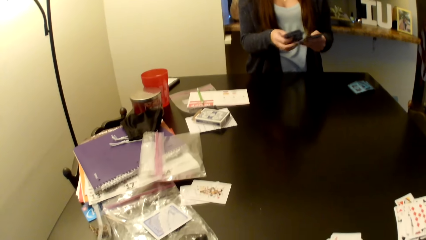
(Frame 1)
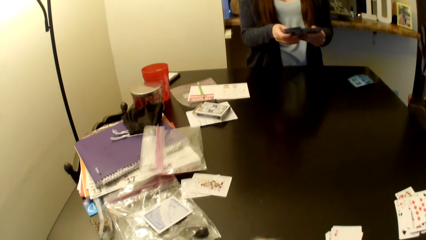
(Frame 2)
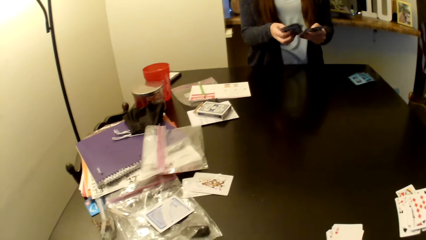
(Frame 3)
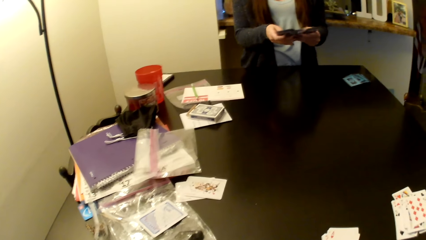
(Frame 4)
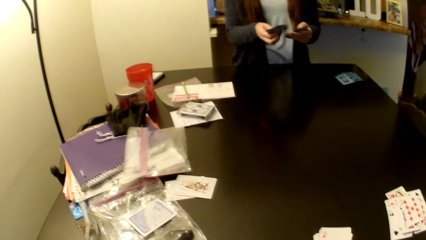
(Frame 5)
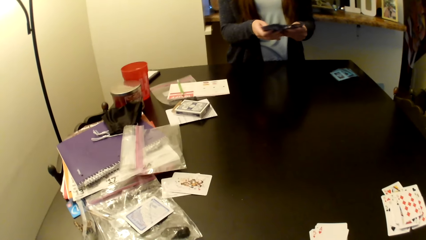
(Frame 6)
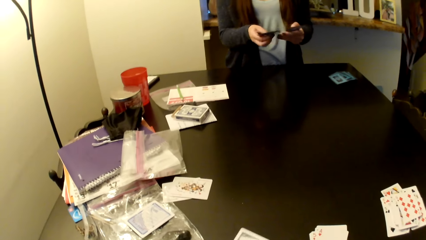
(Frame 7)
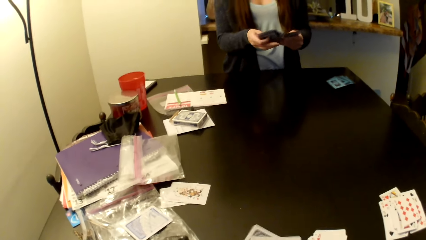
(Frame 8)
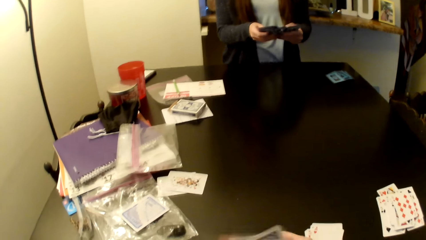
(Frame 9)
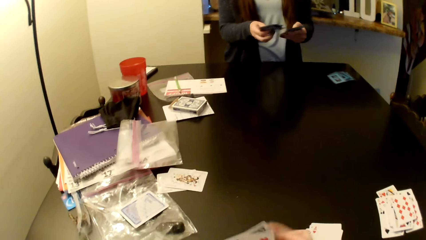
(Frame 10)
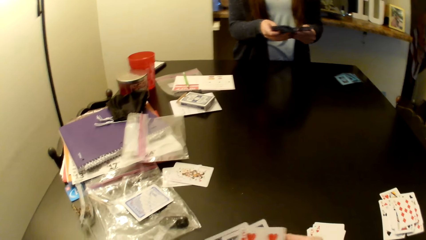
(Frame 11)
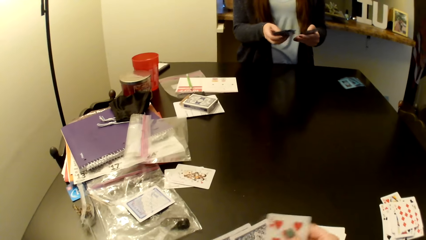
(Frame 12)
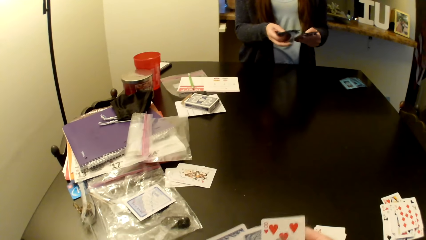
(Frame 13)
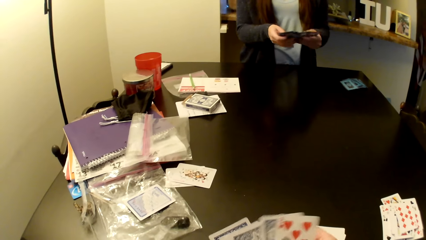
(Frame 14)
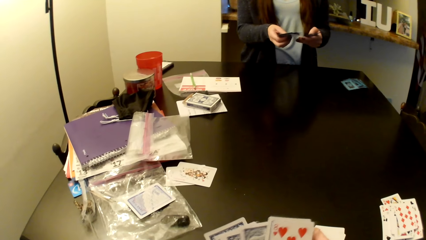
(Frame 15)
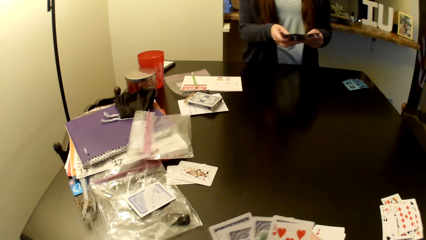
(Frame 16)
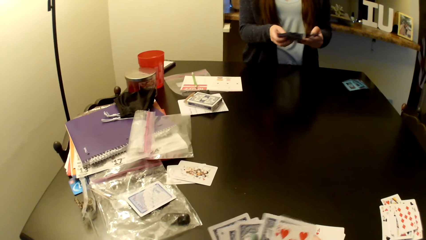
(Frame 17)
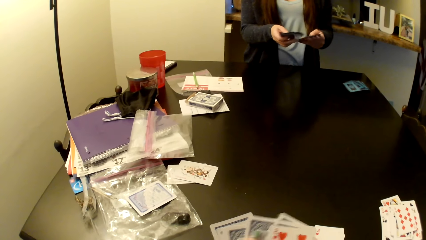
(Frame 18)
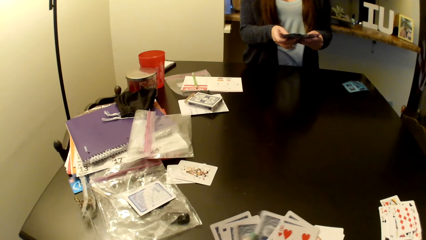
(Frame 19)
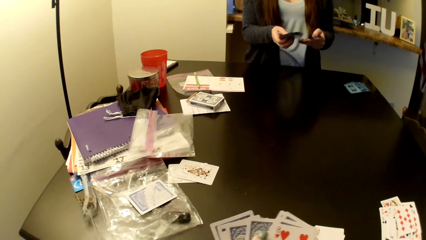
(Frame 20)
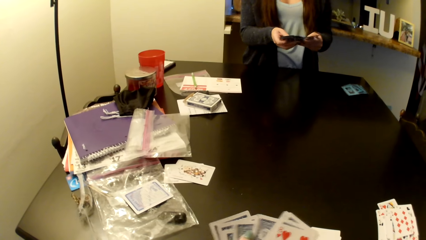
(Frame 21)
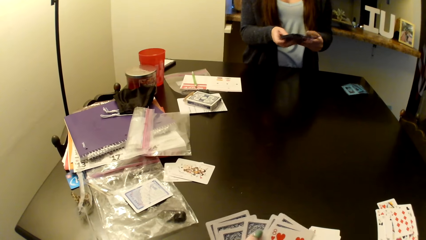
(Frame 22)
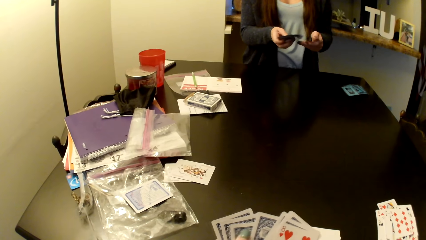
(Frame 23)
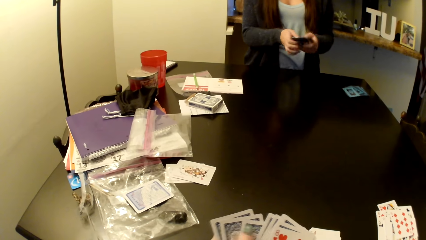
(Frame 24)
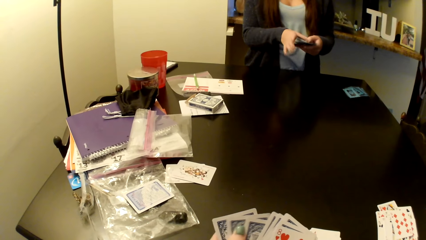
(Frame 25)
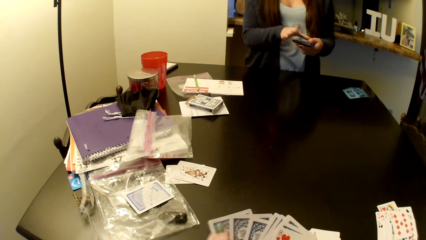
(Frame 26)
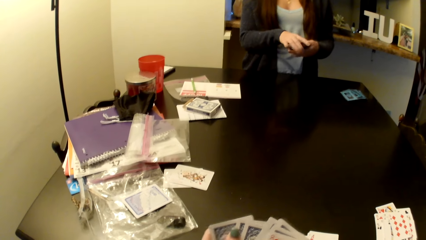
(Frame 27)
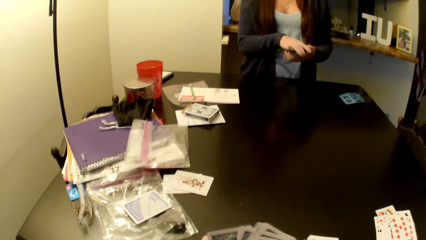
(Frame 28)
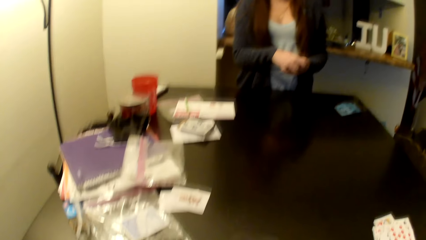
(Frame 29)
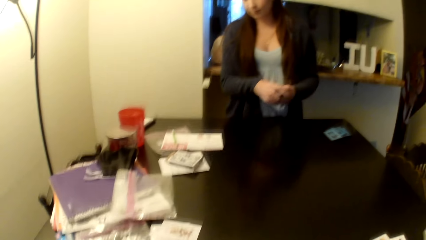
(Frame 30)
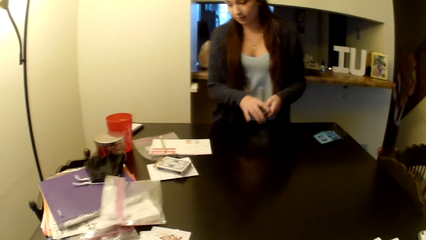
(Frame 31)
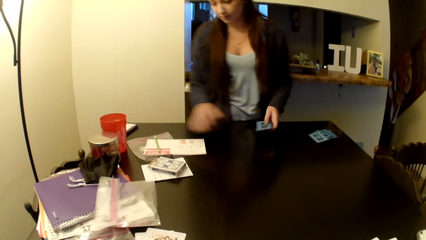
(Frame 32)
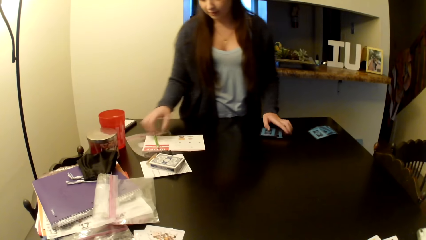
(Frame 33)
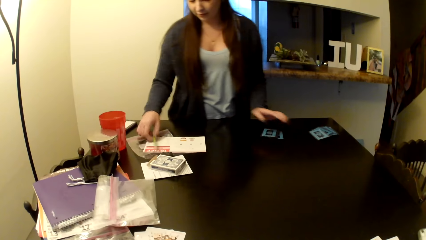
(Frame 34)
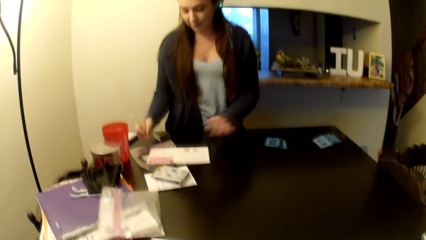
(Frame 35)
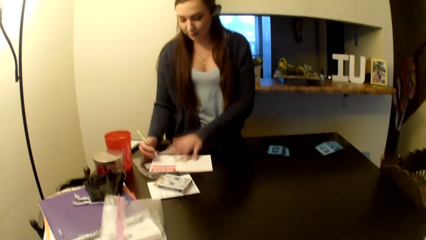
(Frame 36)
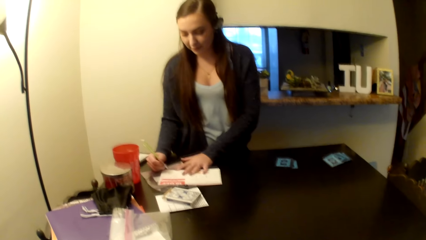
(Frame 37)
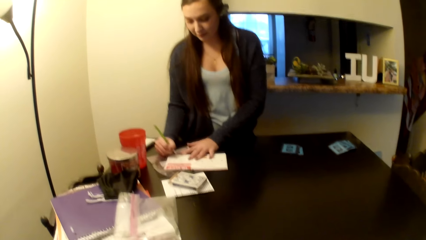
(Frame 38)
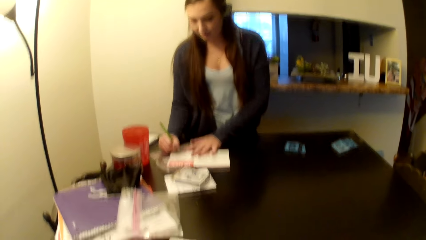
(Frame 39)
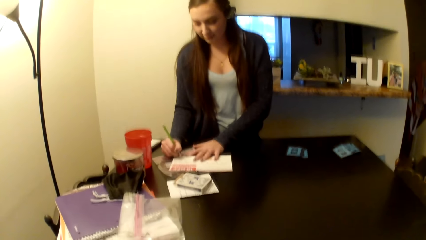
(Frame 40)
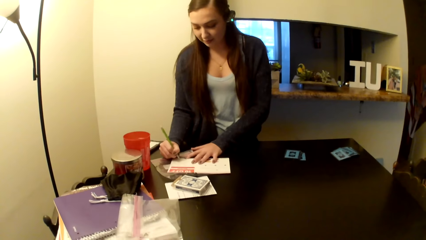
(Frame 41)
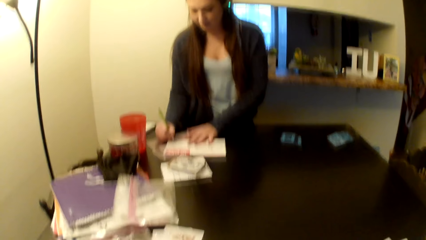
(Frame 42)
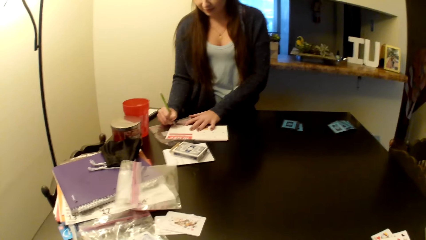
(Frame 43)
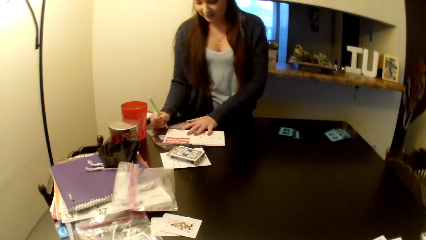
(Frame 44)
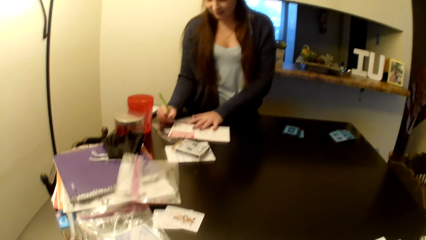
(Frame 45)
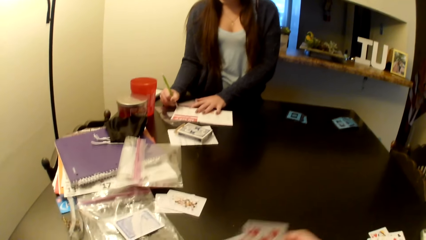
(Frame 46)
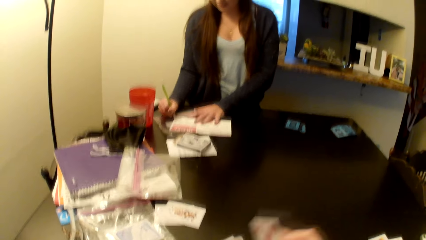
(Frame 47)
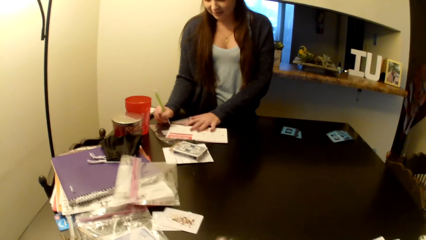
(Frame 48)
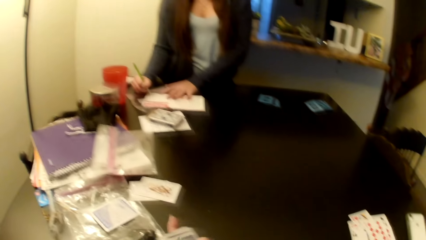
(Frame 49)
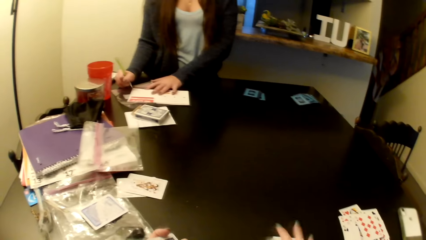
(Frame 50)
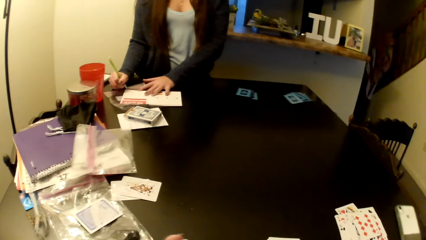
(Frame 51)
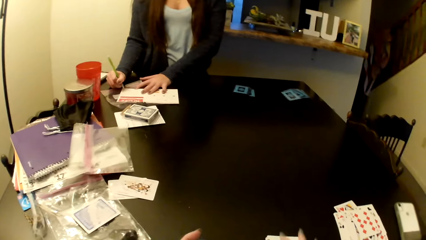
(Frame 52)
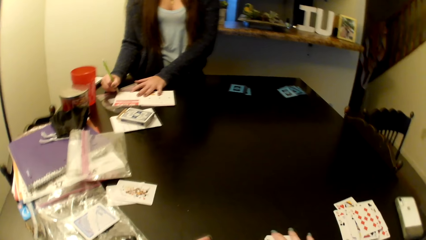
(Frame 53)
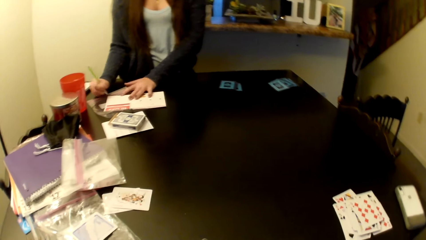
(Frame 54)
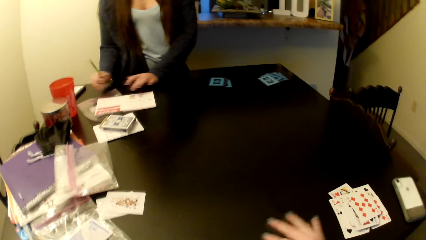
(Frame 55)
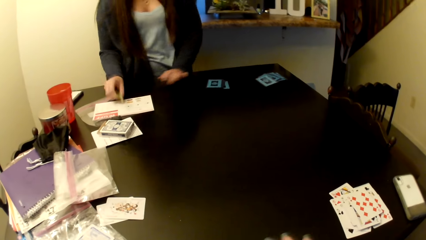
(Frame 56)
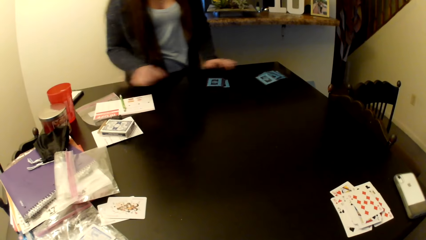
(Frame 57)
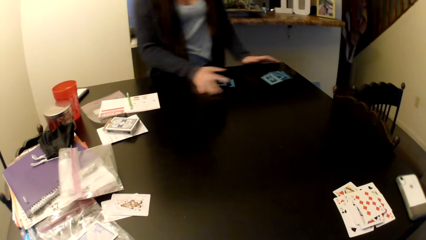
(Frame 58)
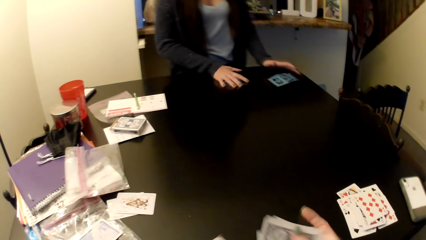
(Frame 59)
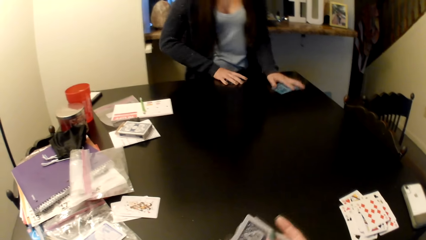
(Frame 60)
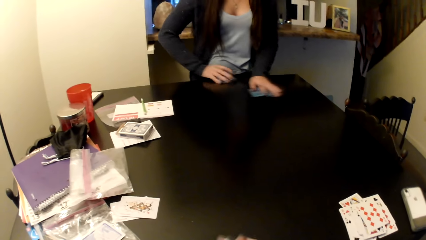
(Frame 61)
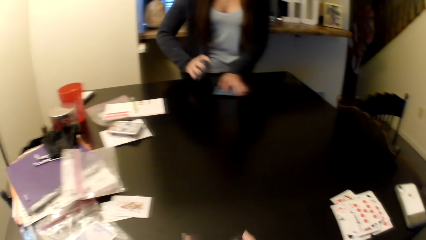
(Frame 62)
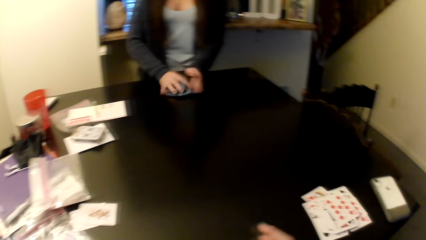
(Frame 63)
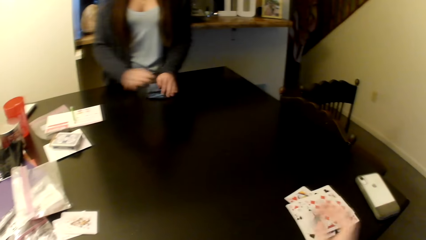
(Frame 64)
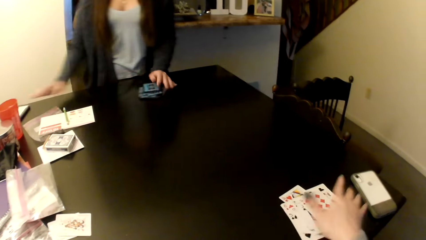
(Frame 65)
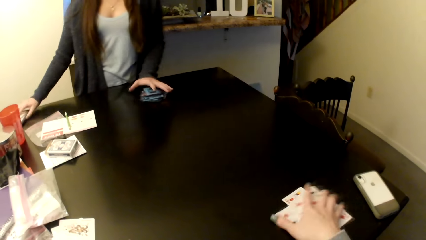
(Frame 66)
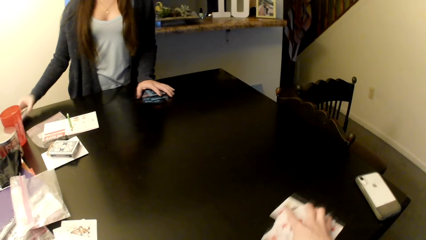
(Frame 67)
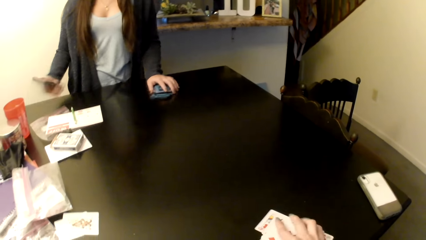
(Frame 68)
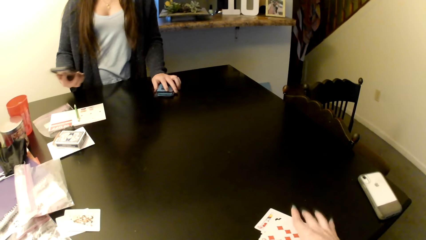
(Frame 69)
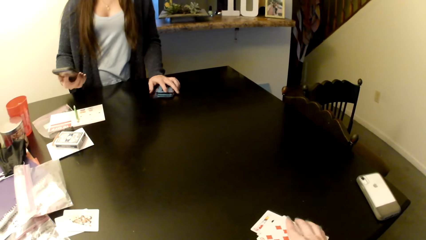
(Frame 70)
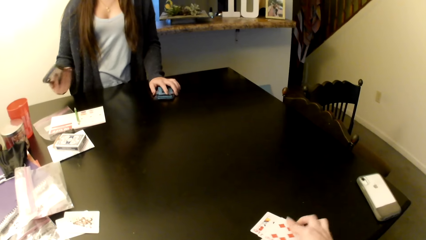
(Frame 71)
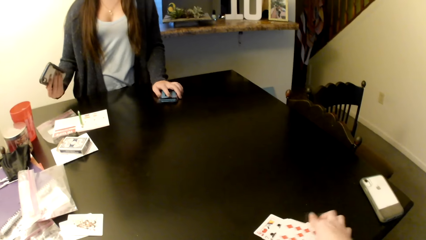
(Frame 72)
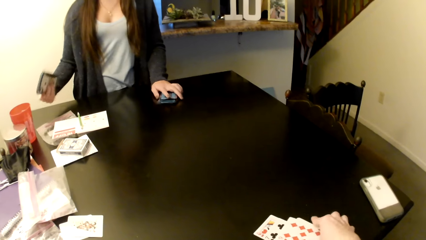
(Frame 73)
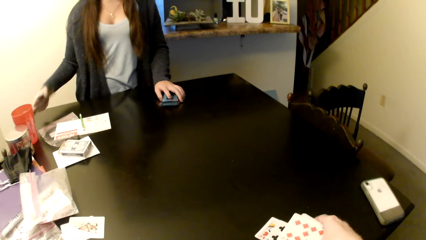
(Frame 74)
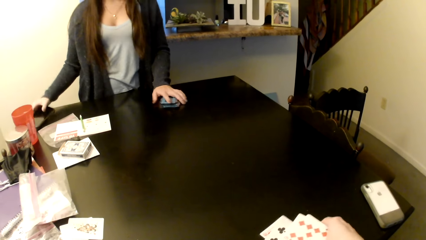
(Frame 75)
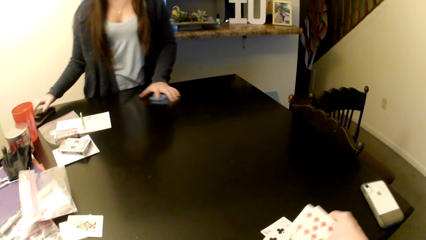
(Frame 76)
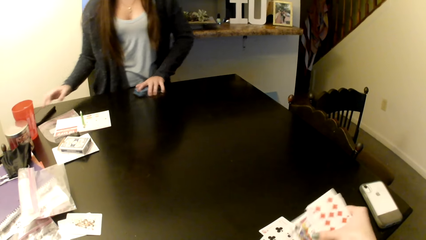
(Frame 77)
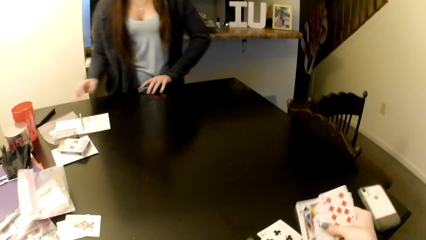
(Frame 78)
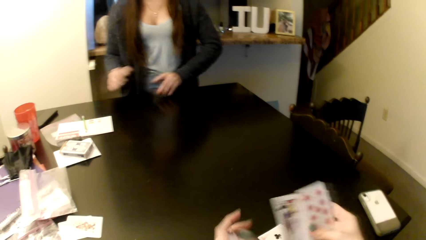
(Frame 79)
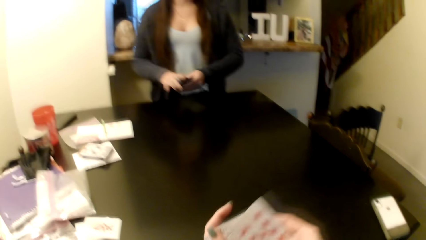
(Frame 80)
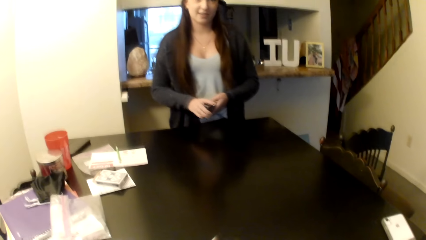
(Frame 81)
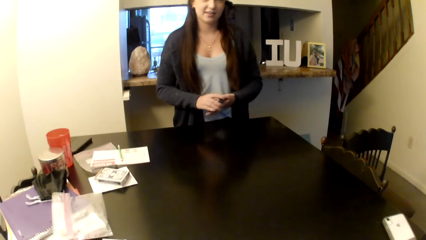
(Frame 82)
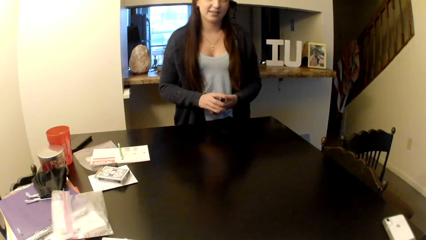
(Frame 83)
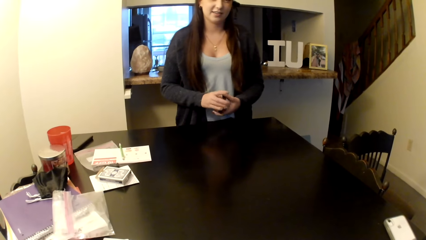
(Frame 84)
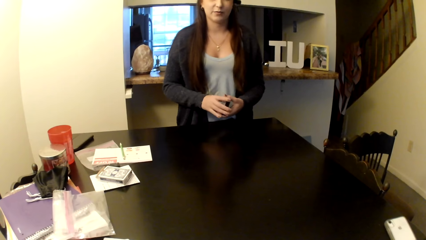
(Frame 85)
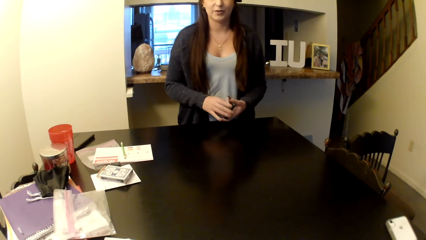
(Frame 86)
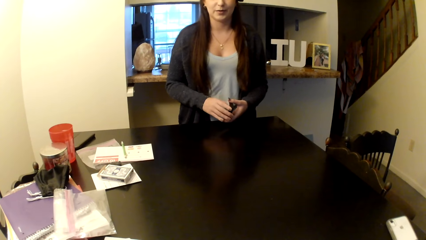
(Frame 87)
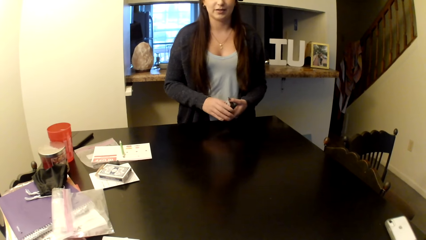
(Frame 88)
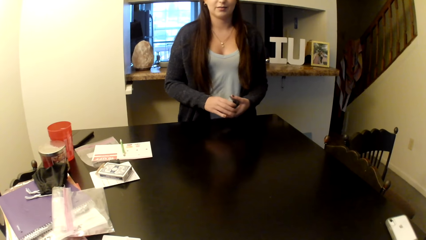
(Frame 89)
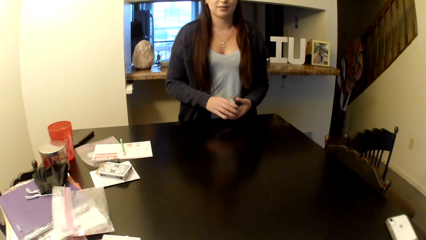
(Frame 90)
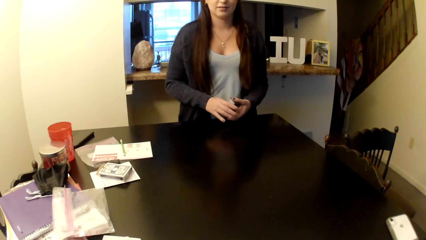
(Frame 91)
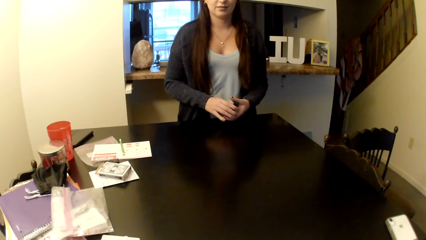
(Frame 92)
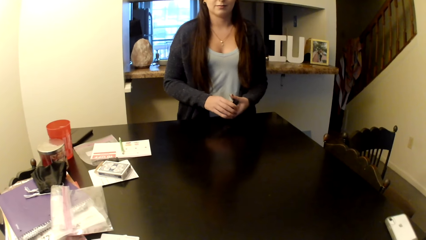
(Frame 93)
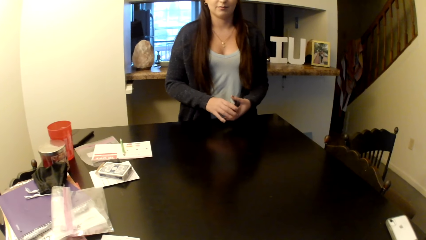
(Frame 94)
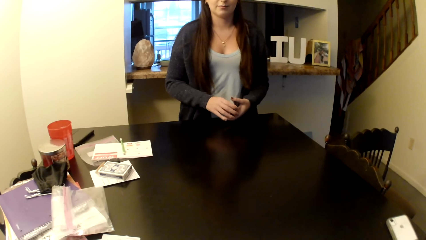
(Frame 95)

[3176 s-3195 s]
A person puts cards on the table and picks up a pen on the table. The person writes on a piece of paper with the pen, puts the pen on the table, and gathers the cards on the table. The camera wearer collects the cards on the table. The person picks up her phone on the table. The camera wearer picks up cards on the table. The person puts the phone on the table and picks up the cards on the table.
